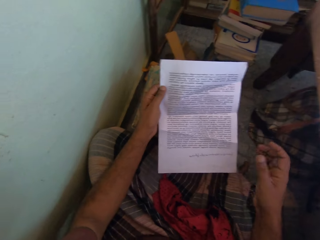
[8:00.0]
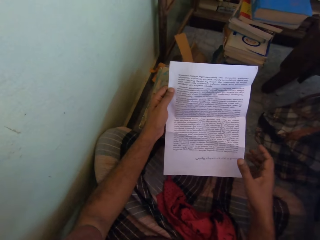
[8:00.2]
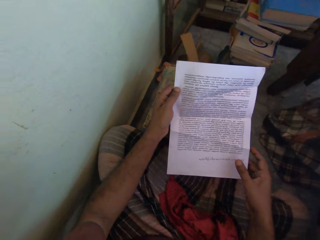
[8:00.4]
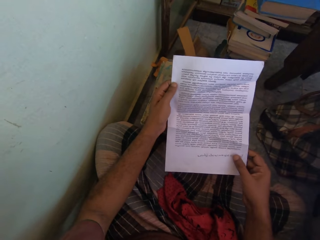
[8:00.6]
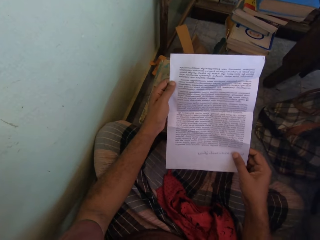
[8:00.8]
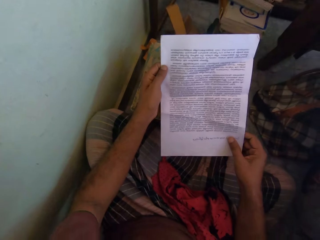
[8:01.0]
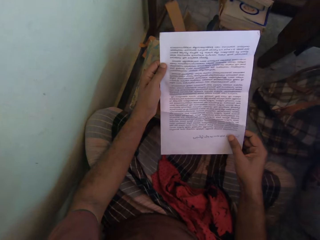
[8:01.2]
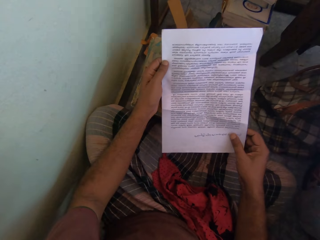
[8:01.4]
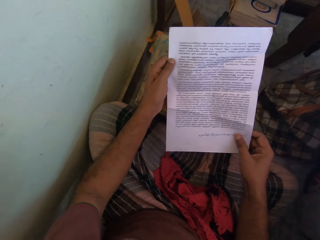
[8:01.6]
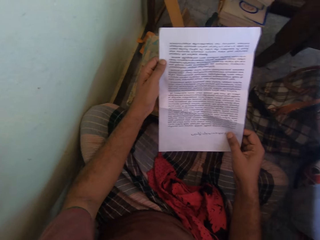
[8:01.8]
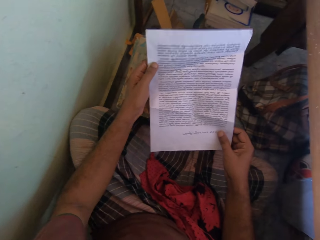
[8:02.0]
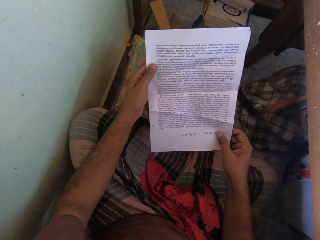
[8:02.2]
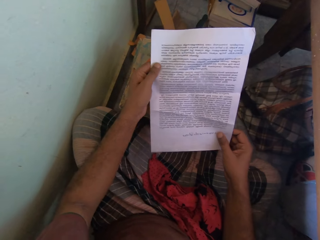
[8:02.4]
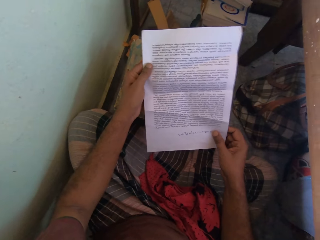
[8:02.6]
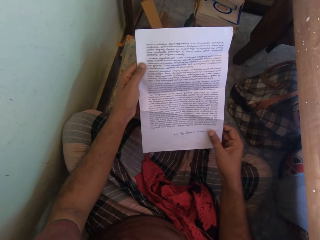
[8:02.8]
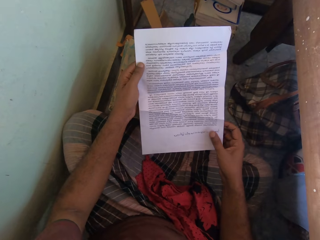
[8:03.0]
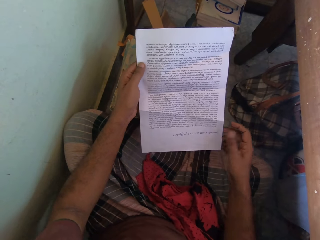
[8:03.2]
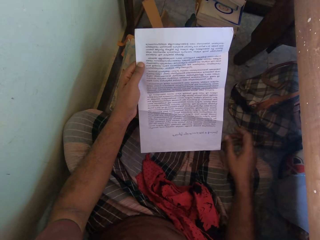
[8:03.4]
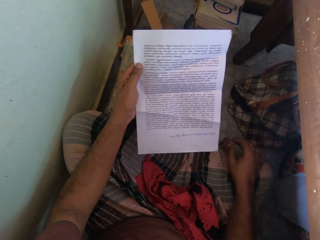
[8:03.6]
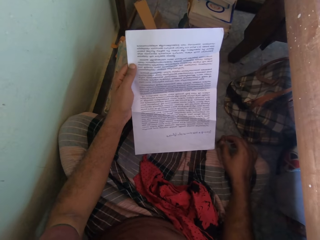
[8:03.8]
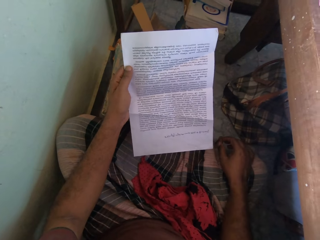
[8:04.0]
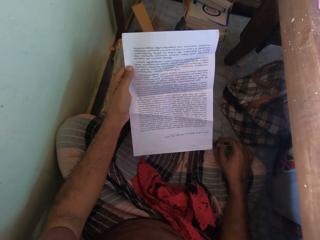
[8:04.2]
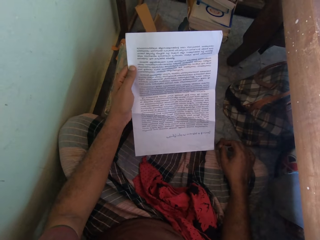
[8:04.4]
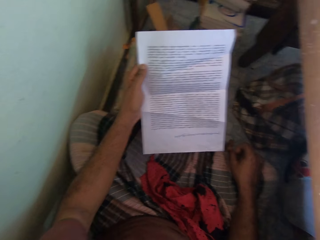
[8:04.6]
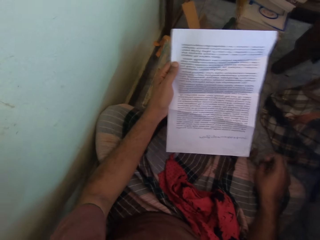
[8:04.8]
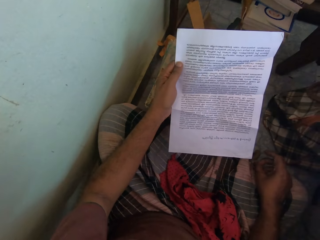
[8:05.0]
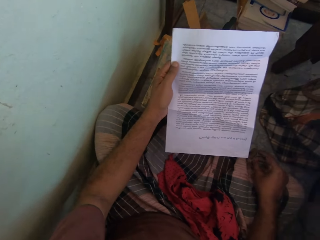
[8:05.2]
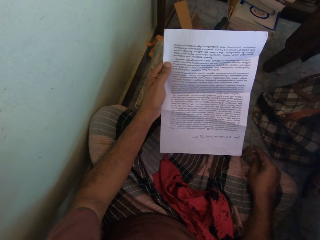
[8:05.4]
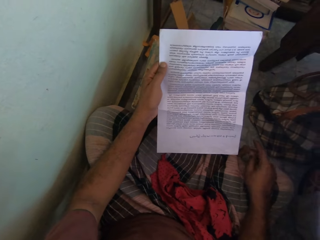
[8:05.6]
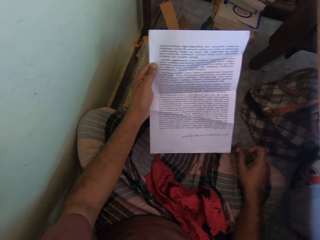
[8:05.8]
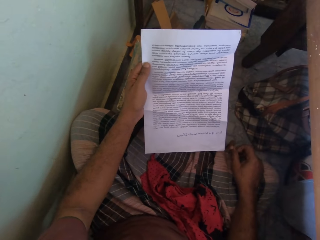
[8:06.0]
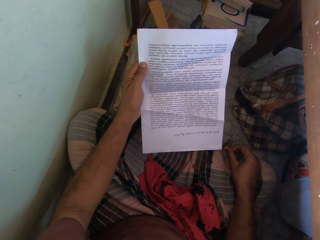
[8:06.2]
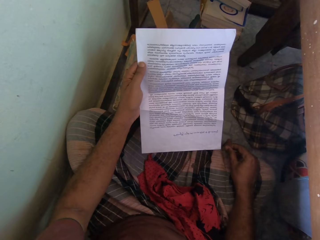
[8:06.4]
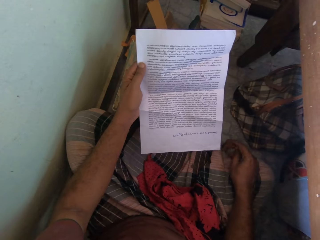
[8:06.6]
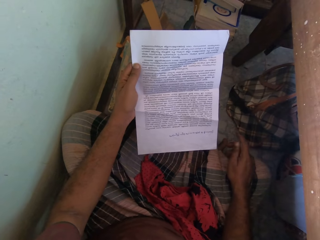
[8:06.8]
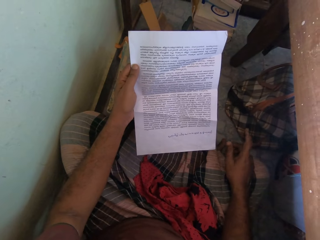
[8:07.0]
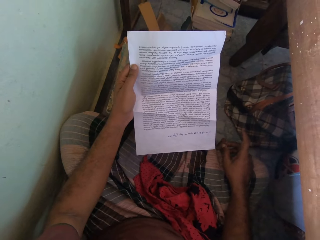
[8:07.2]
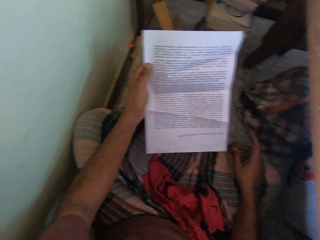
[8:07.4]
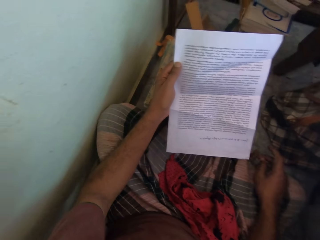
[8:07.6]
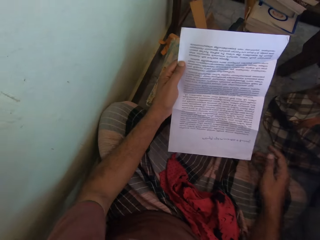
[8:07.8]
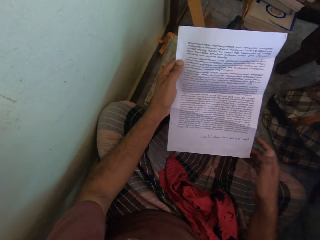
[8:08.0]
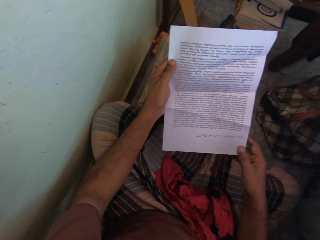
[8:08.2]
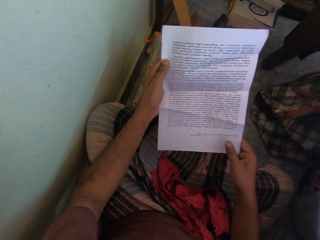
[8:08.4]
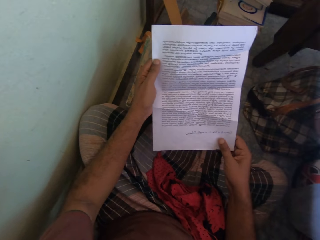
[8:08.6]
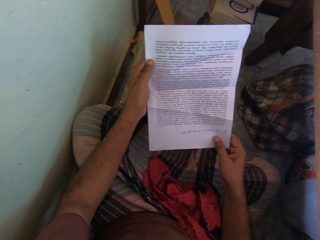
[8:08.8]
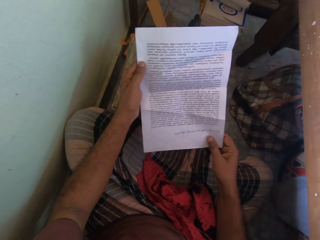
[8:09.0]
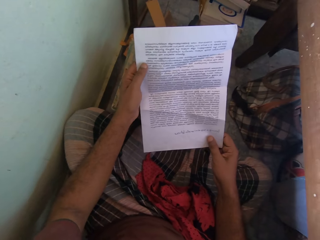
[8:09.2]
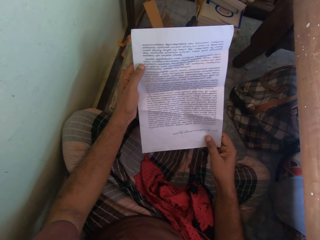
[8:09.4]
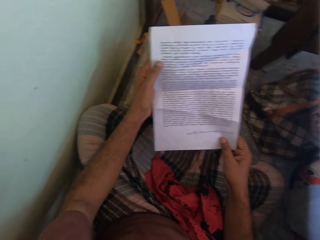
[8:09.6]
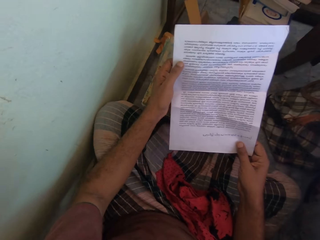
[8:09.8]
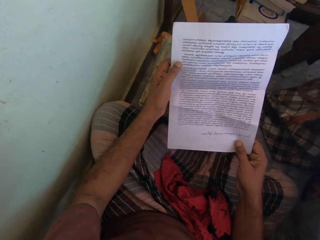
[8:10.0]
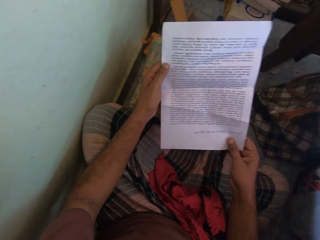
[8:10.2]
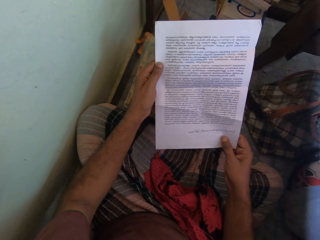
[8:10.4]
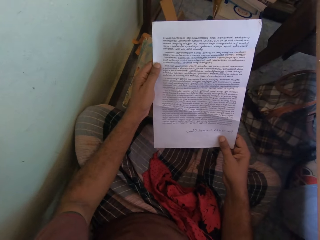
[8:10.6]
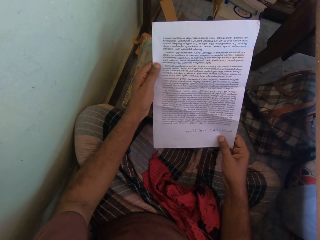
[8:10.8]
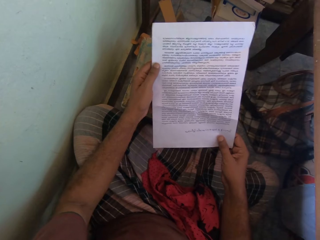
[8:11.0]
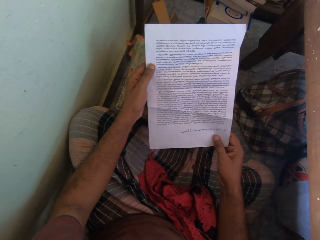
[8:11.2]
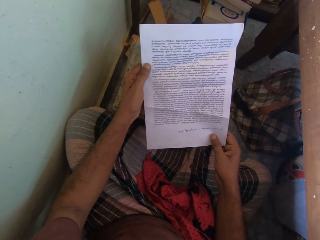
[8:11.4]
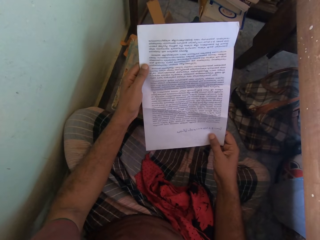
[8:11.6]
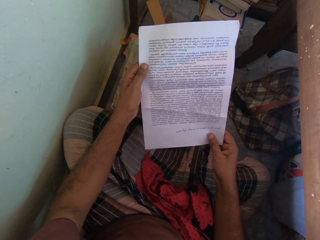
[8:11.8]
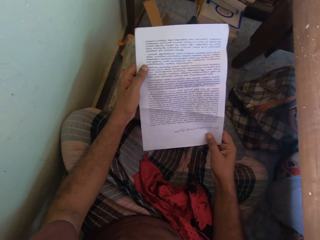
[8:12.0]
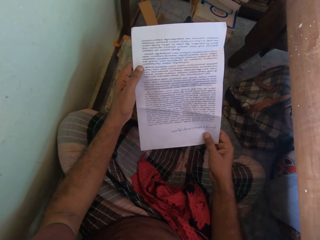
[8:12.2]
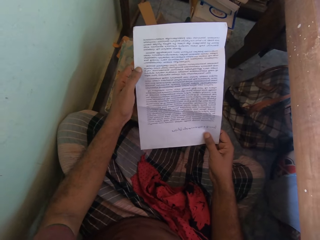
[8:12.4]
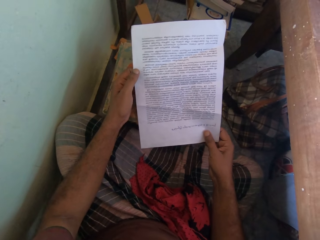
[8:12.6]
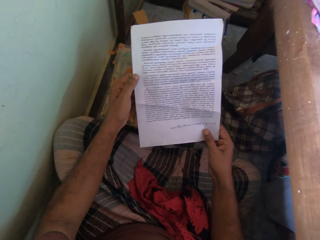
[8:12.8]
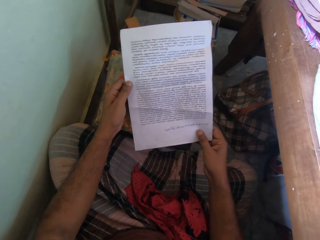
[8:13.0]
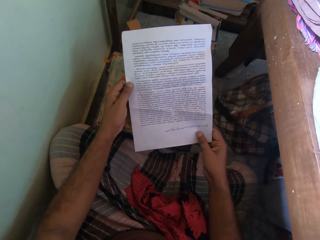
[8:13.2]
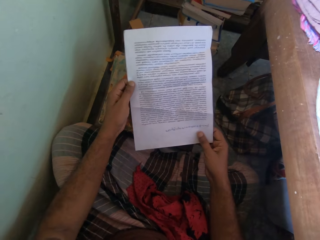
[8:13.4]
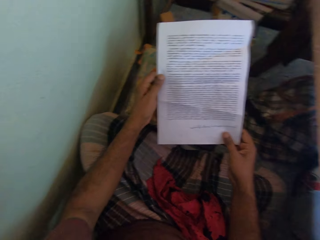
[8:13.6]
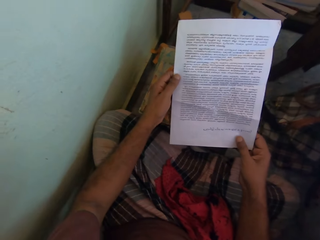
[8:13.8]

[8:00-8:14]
The camera wearer holds the paper in his left hand with both hands. He holds the paper in his left hand. He holds the paper in his left hand with both hands.

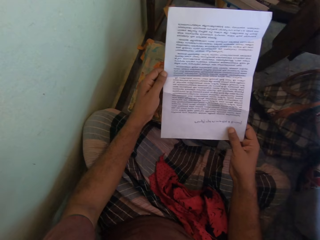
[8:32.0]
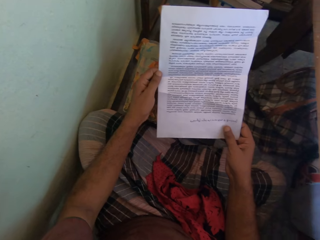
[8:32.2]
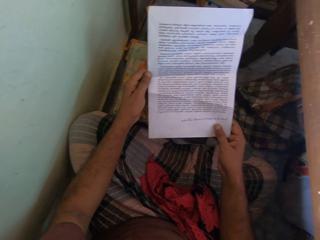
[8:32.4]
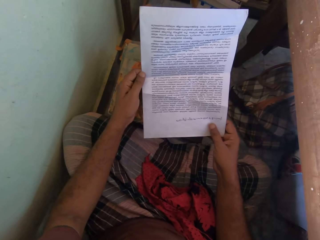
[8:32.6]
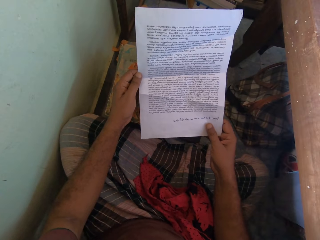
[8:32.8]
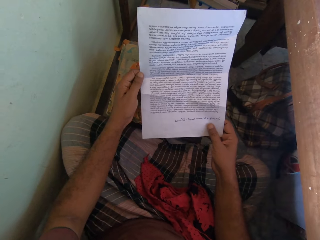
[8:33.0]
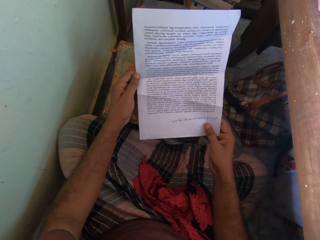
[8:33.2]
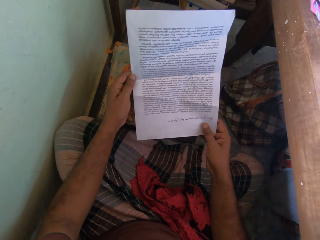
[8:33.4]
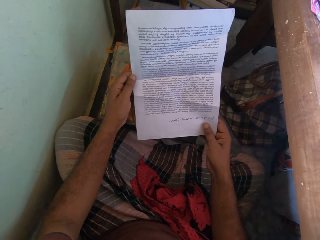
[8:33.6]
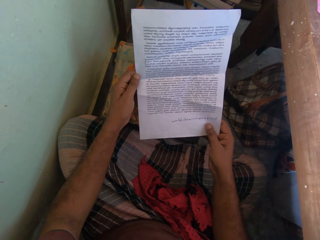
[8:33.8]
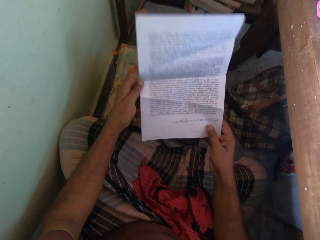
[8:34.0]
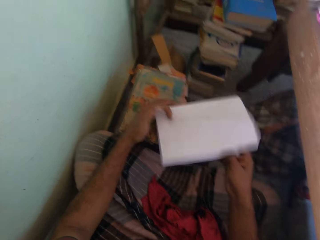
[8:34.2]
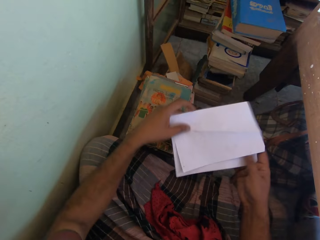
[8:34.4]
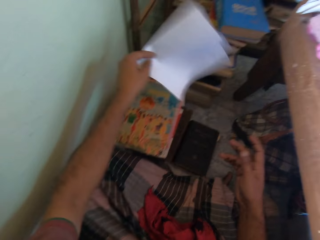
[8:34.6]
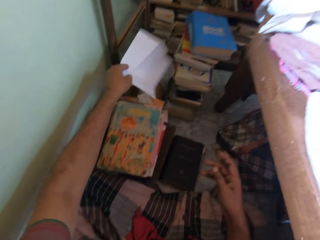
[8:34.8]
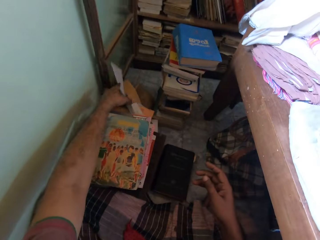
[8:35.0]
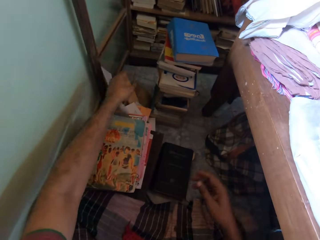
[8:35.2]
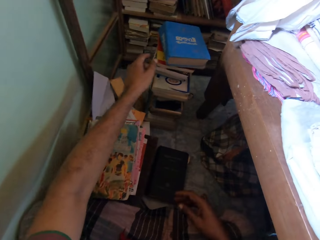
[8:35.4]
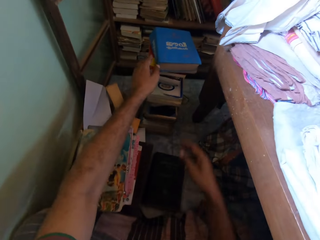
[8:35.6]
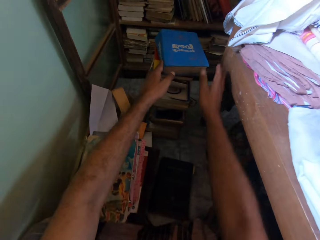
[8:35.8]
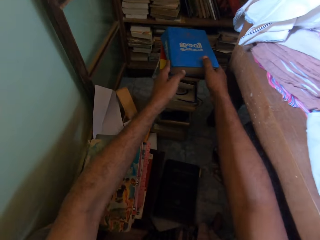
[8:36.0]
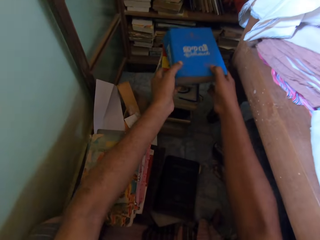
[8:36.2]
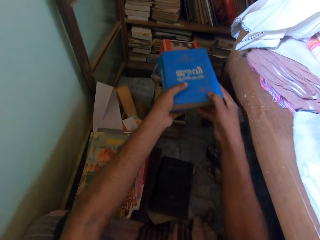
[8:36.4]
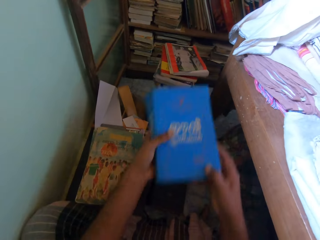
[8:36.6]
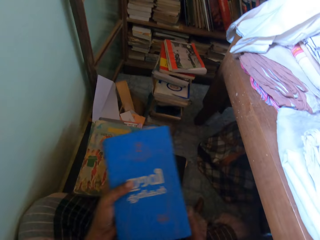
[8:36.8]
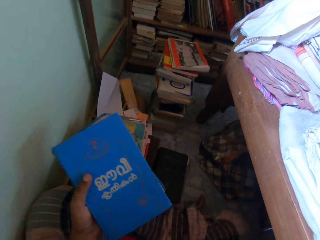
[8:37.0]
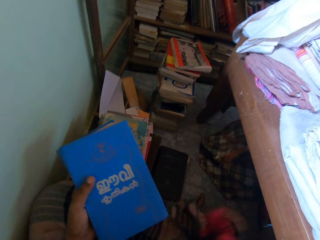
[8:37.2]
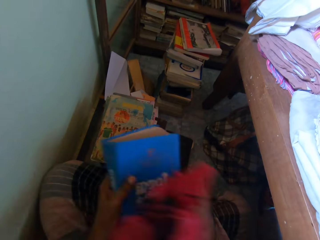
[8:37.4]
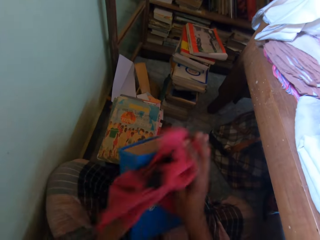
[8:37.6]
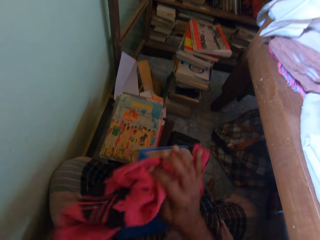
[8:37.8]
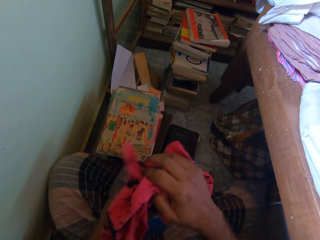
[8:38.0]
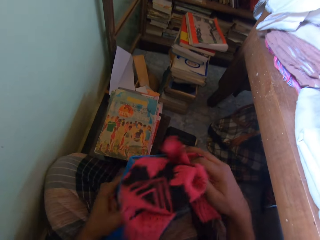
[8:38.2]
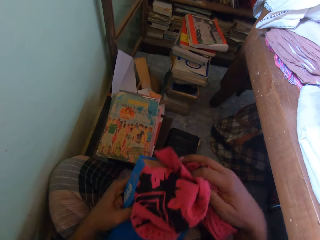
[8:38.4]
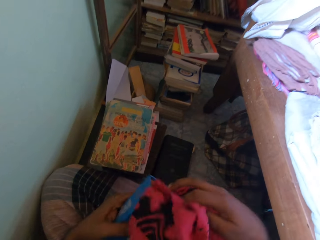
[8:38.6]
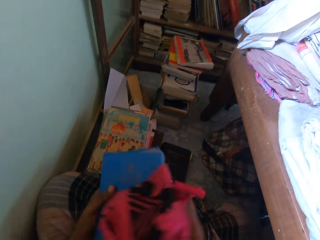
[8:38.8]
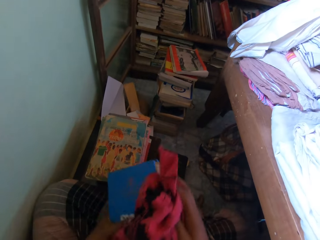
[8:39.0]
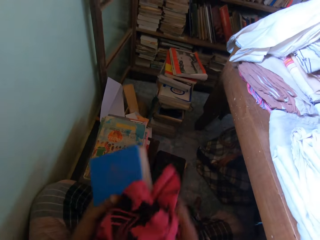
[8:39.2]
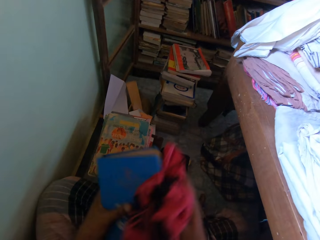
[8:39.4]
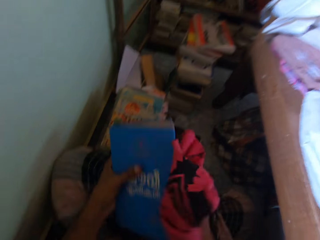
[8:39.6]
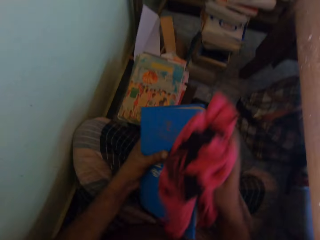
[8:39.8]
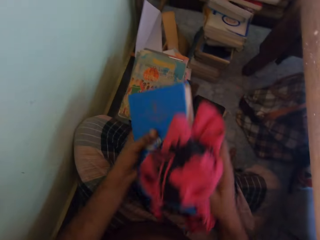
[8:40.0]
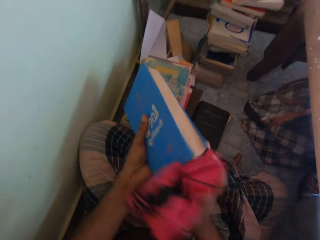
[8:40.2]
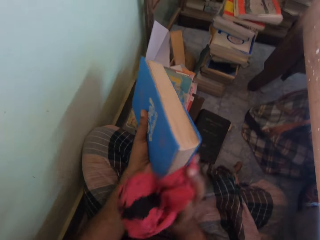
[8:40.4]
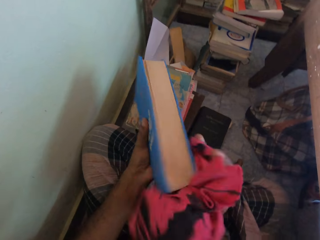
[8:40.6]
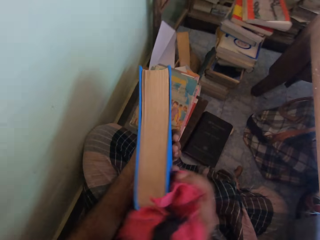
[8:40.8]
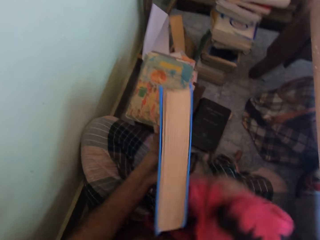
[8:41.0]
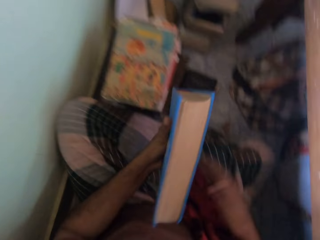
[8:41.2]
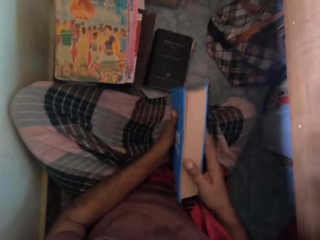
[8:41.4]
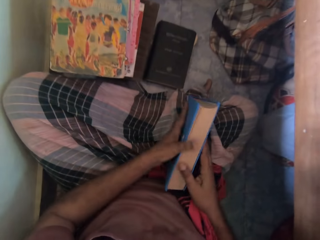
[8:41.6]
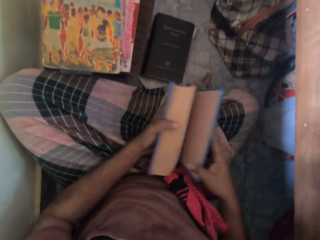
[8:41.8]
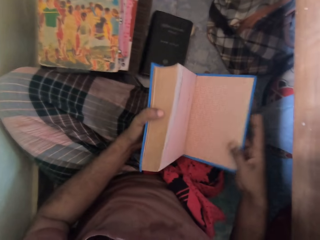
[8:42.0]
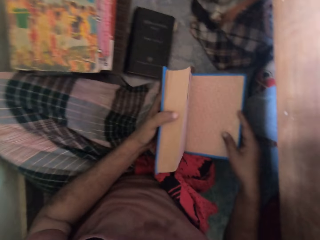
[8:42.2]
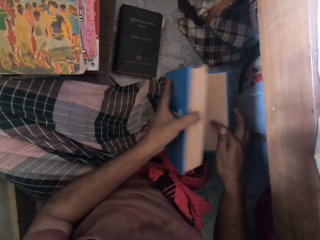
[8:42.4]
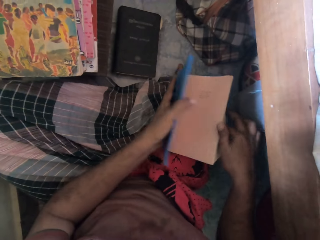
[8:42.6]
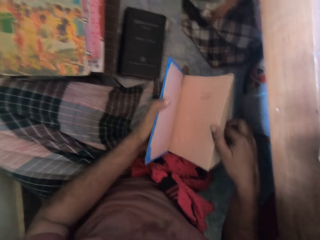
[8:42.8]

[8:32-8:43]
The camera wearer folds the paper in his hands with his left hand. He drops the paper in his hands on the floor with his left hand. He takes a book from the stack of books on the floor with both hands. He takes the cloth from his legs on the floor with his right hand. He wipes the book in his left hand with the cloth in his right hand. He drops the cloth in his right hand on his legs on the floor. He holds the book in his left hand with both hands. He holds the book in his hands on his legs on the floor. He opens the book in his hands with his right hand. He turns some pages of the book on his legs on the floor with his left hand.
